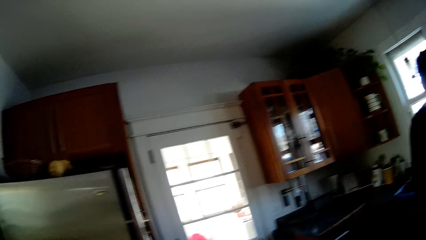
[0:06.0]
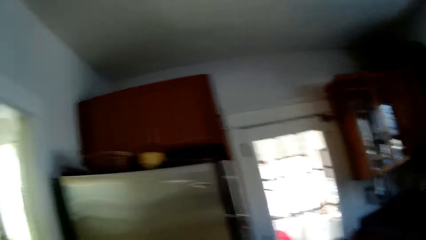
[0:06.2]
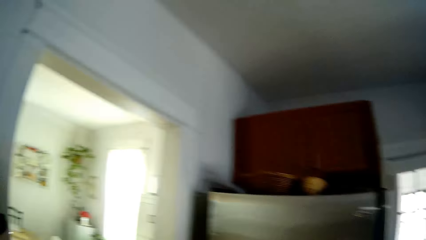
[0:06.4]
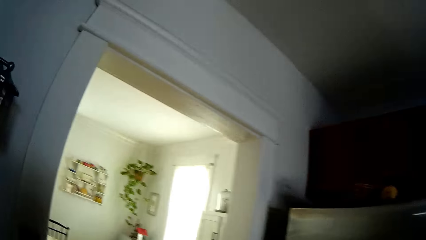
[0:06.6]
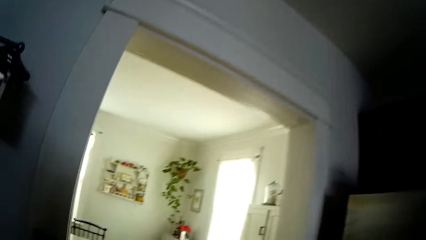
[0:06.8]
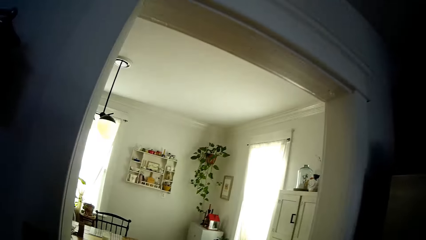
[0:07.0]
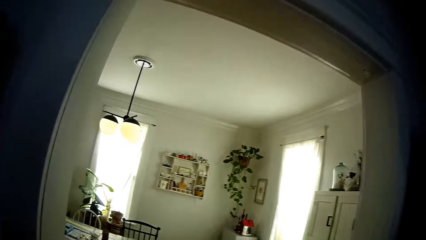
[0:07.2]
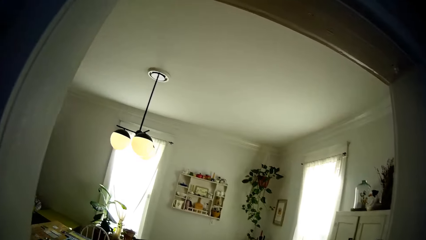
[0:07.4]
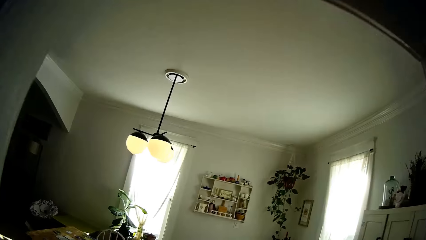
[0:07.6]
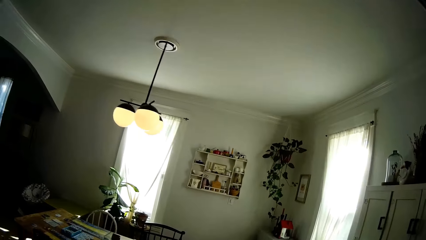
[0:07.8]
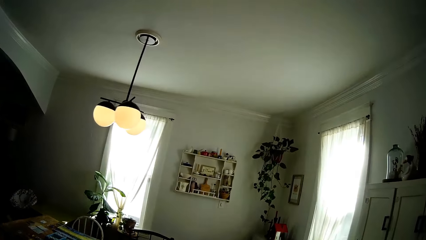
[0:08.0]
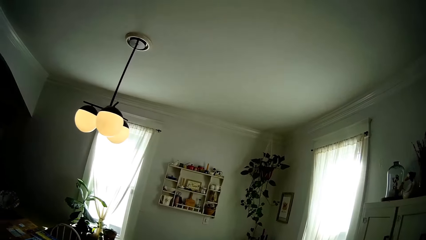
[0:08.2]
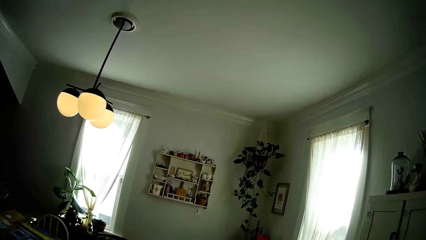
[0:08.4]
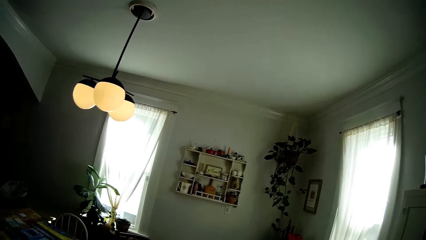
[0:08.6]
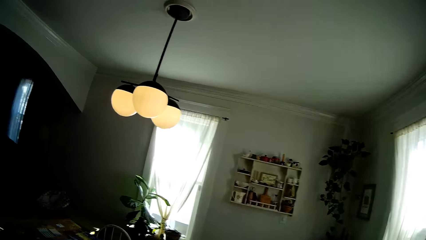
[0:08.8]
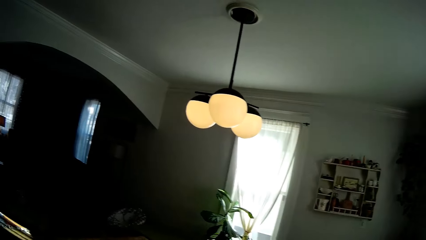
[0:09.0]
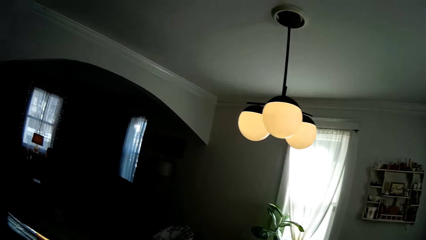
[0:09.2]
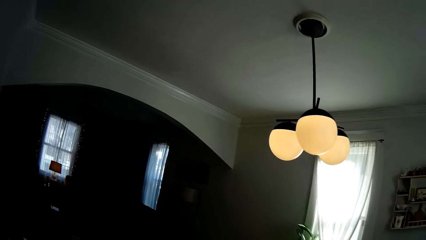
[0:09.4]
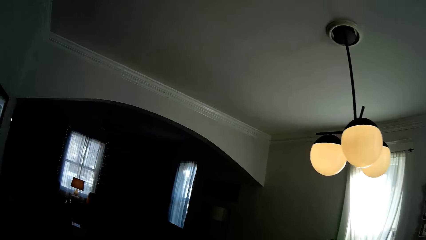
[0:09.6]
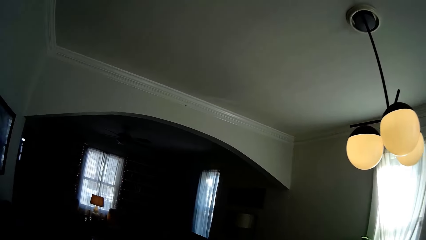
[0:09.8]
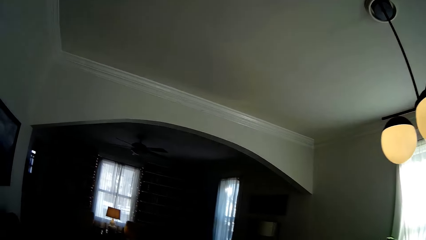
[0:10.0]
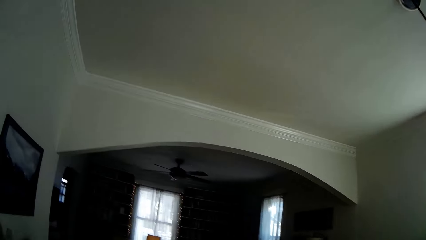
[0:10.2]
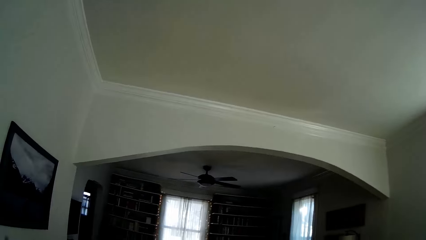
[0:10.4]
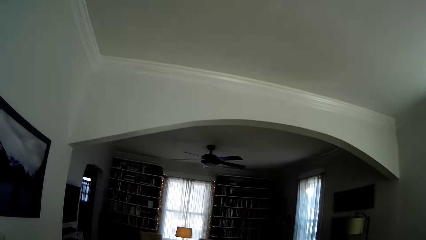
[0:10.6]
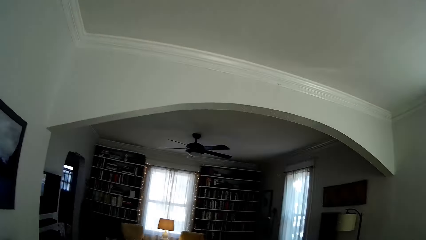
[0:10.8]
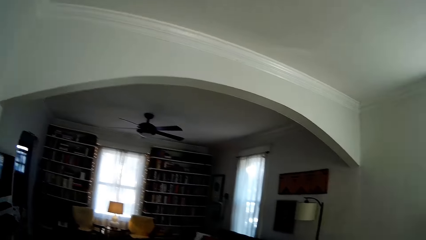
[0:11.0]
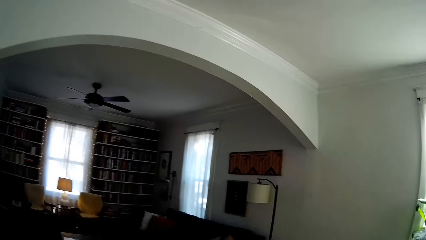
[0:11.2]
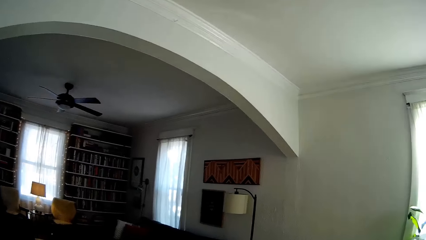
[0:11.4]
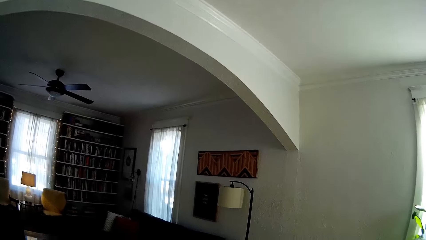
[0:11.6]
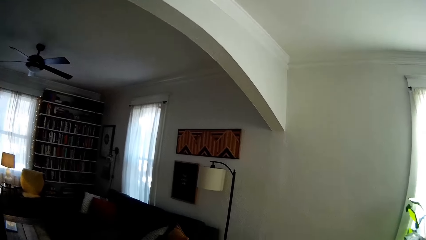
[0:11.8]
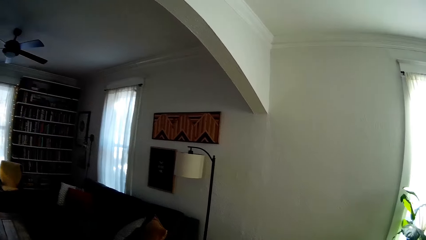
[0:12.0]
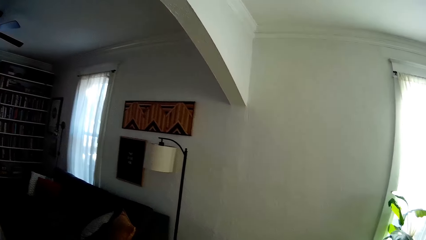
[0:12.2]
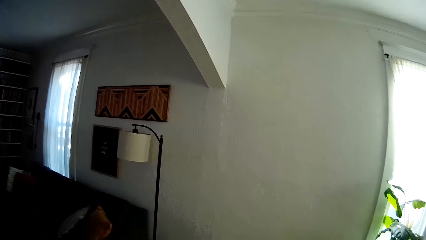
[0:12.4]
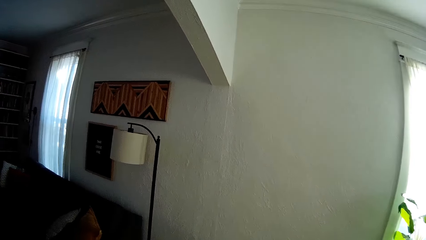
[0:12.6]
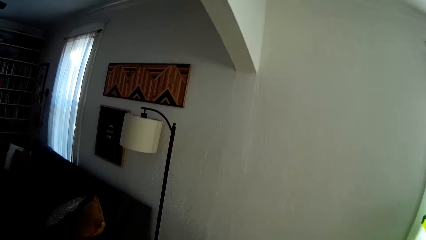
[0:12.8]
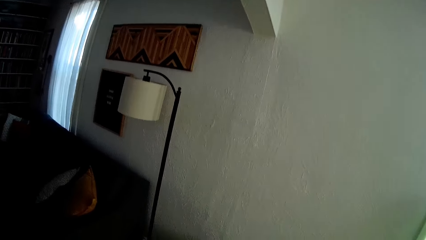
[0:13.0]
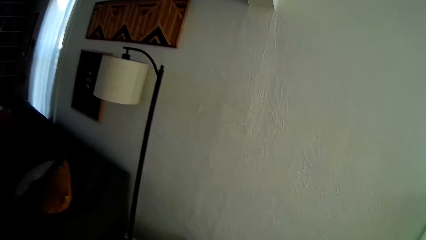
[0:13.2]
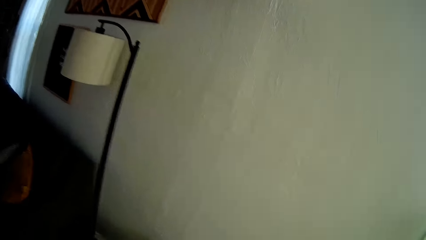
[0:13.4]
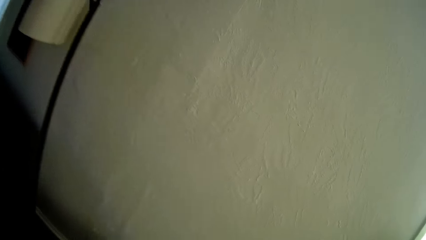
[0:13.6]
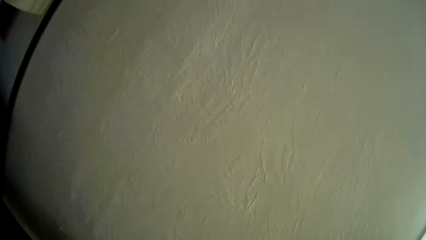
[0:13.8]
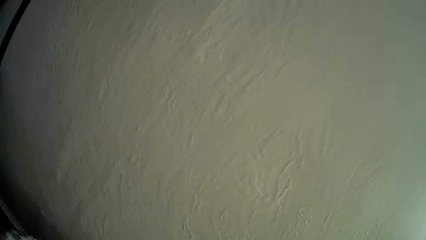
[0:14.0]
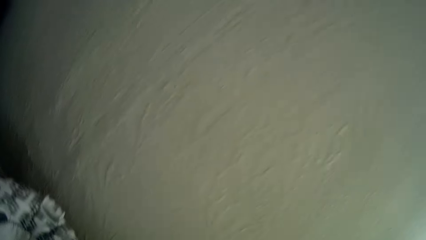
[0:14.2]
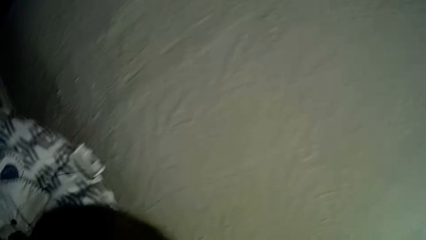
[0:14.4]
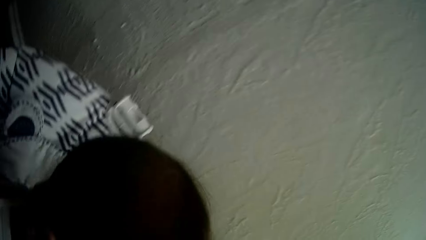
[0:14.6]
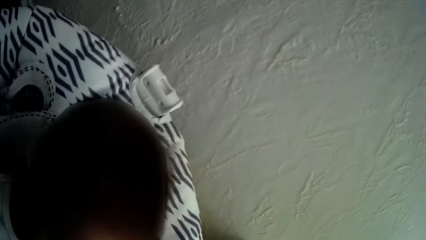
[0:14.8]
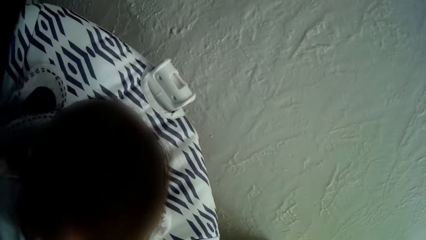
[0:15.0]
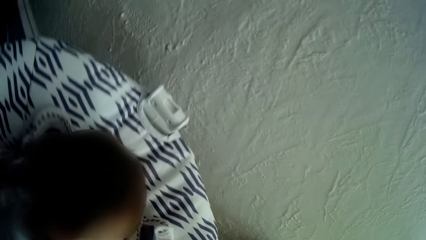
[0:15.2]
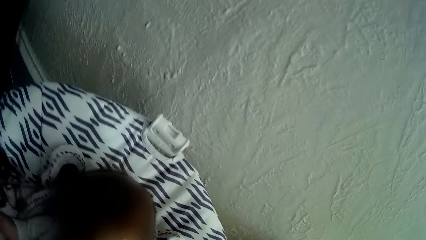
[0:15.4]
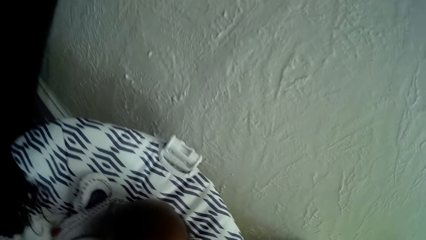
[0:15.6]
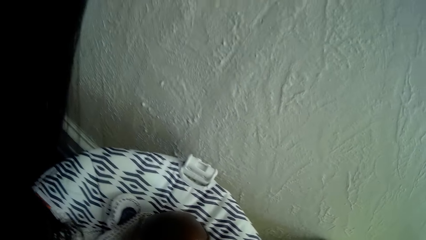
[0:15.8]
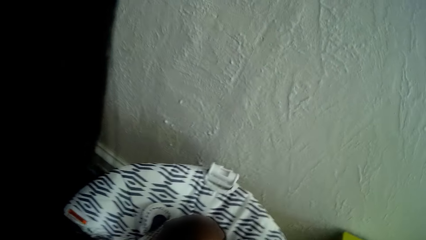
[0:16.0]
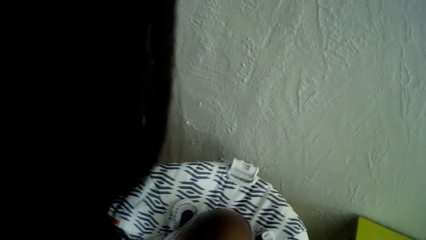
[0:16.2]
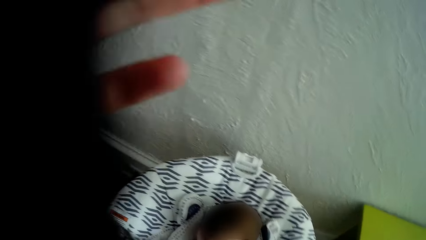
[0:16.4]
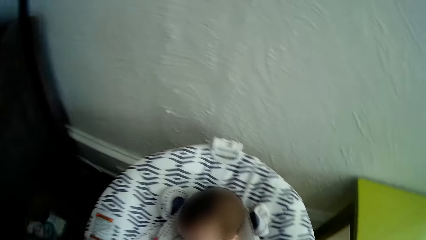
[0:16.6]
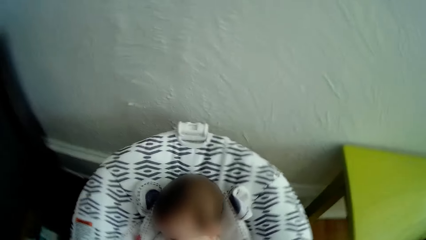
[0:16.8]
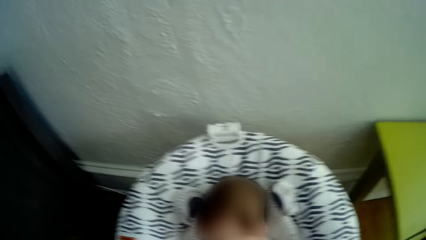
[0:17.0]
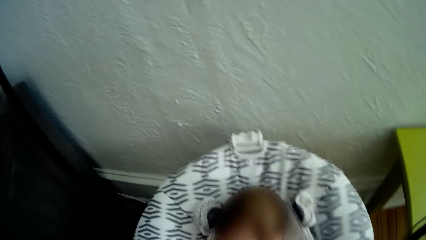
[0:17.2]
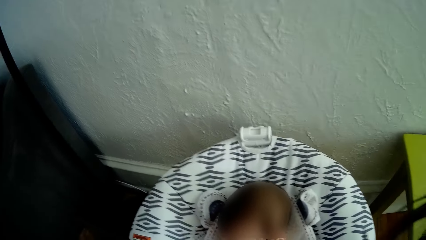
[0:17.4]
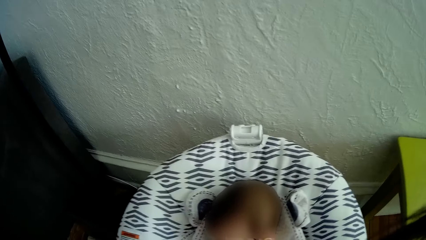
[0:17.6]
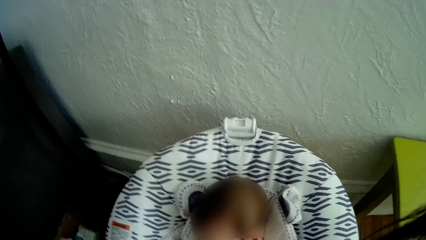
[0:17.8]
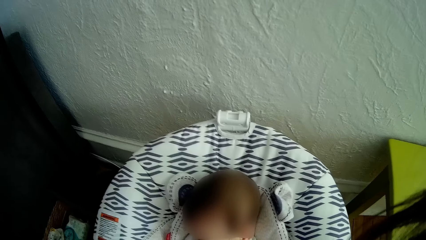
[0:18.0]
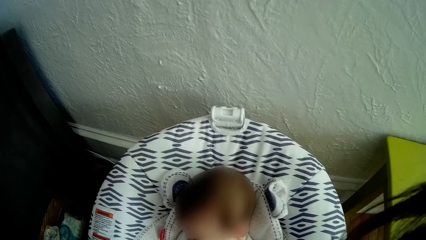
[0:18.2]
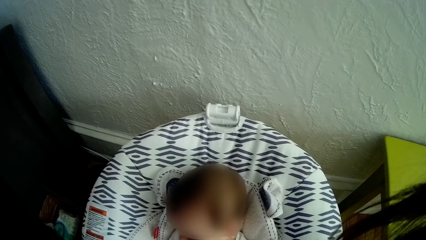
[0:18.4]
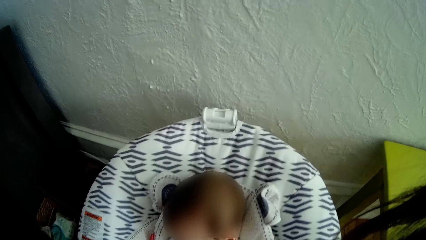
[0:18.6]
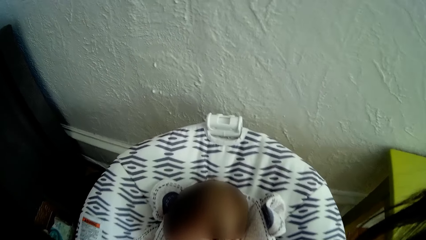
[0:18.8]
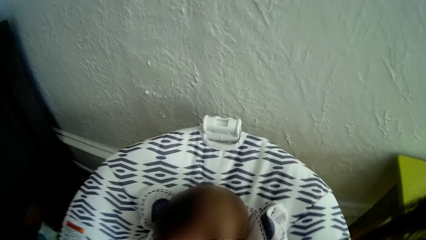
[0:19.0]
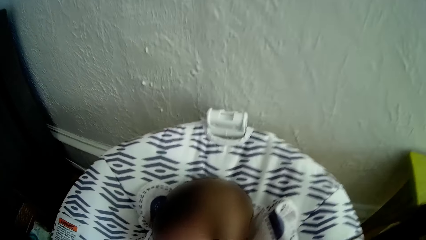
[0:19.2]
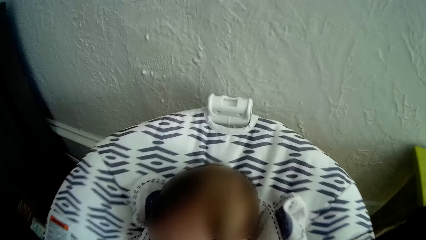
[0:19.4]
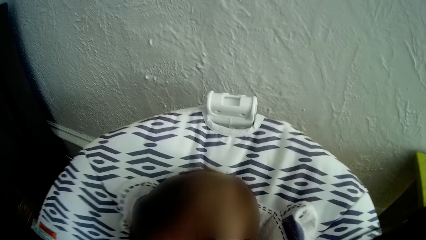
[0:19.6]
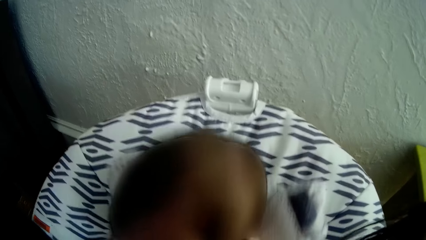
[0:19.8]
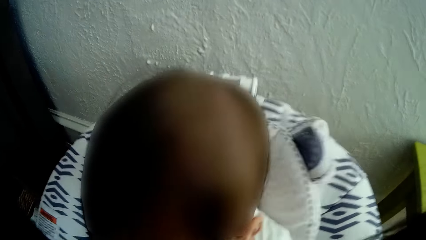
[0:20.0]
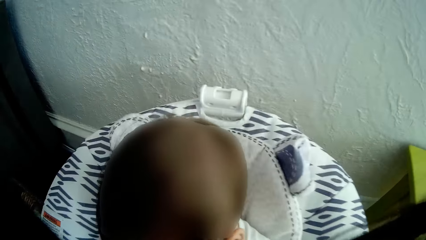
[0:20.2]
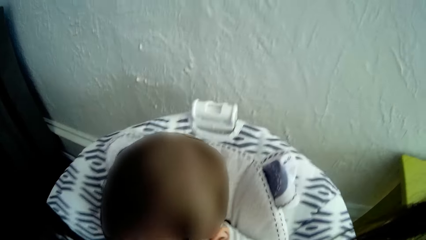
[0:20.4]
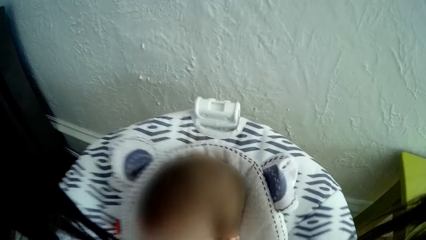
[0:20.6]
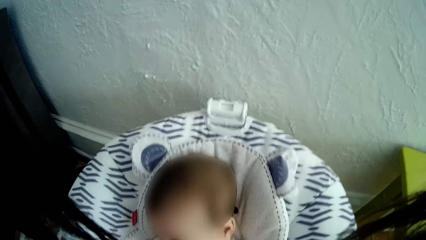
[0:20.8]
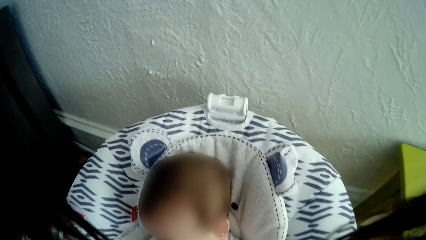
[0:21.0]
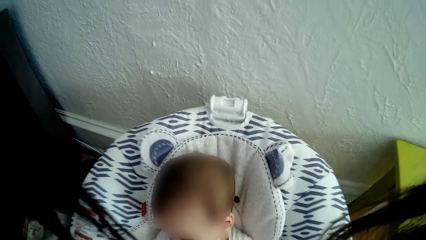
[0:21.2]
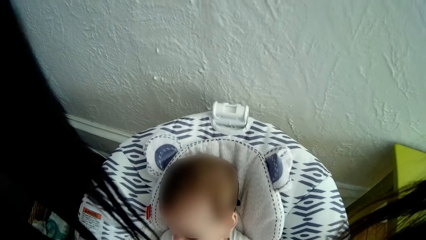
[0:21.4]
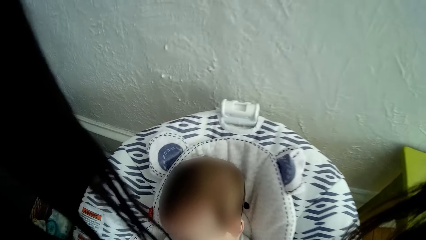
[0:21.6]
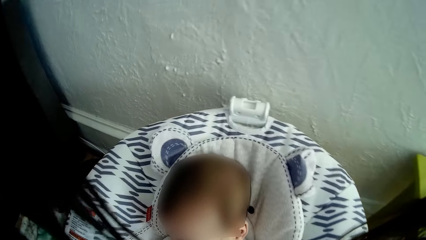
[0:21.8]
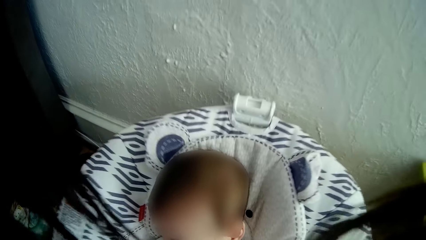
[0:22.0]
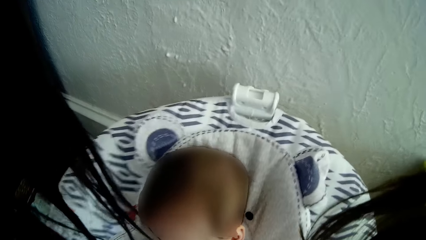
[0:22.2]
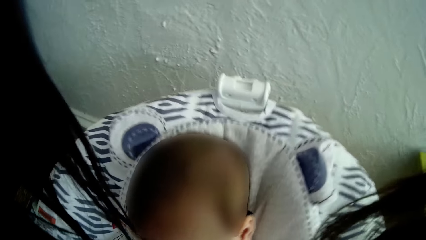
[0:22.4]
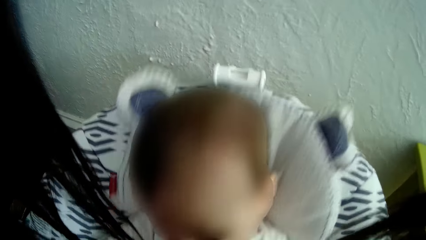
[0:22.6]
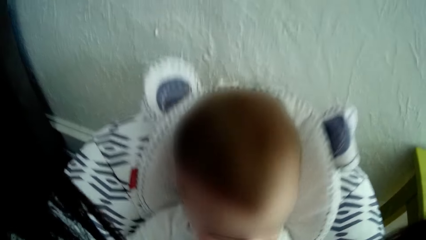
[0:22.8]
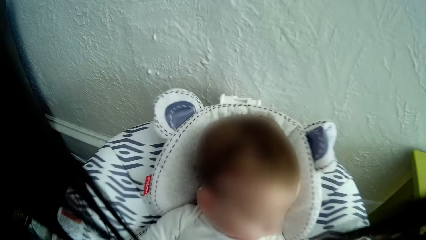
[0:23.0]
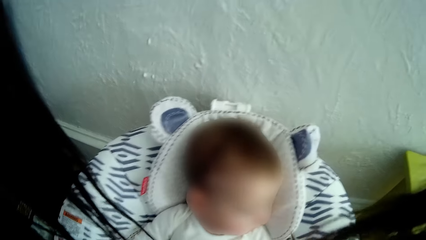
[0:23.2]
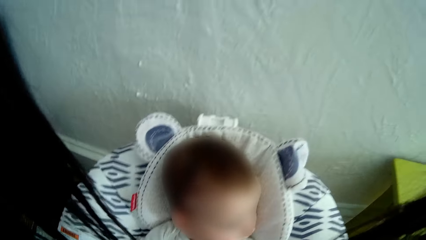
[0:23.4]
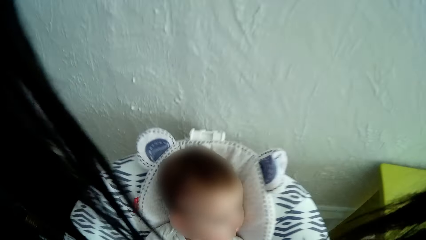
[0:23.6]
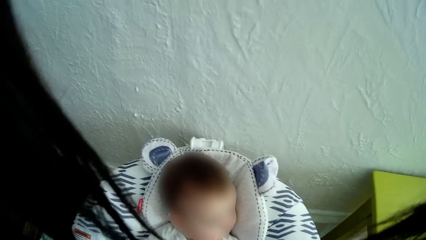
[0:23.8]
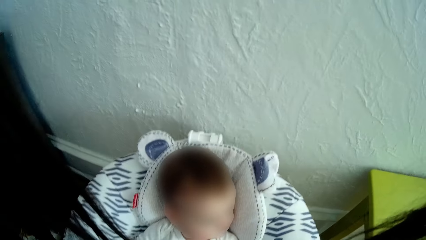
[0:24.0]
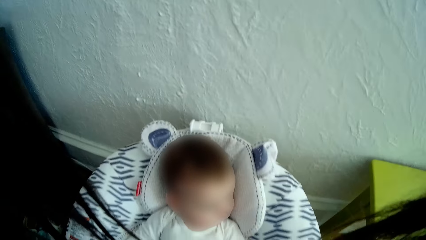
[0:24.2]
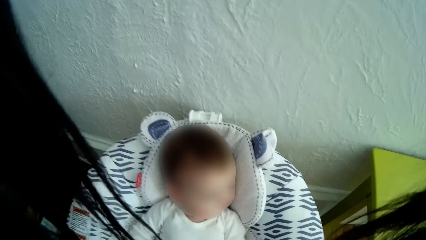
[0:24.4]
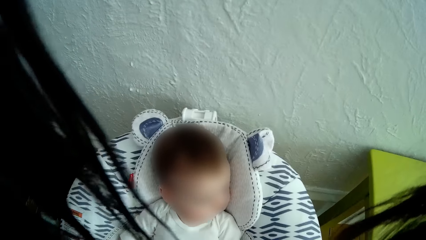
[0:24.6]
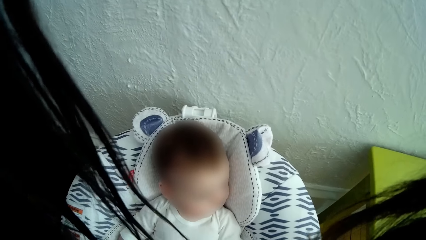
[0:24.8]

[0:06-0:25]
The camera wearer walks to another room. They walk towards a baby in a high chair. They put the baby down. They talk with the baby. They adjust the baby in the high chair with both hands.
